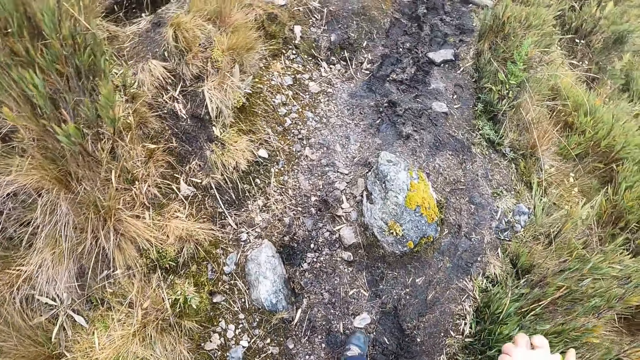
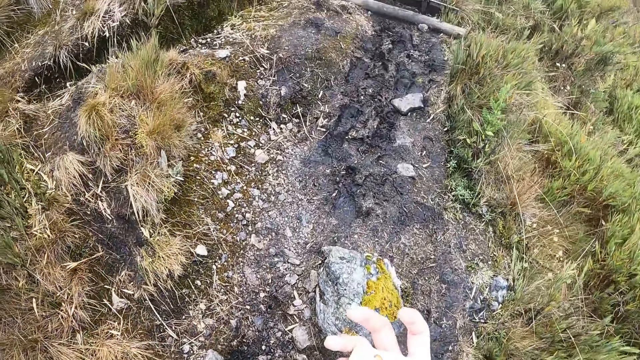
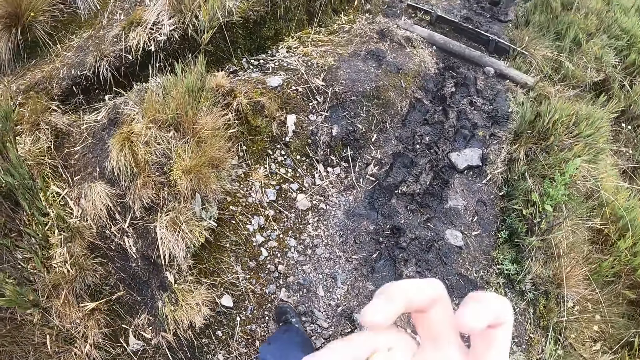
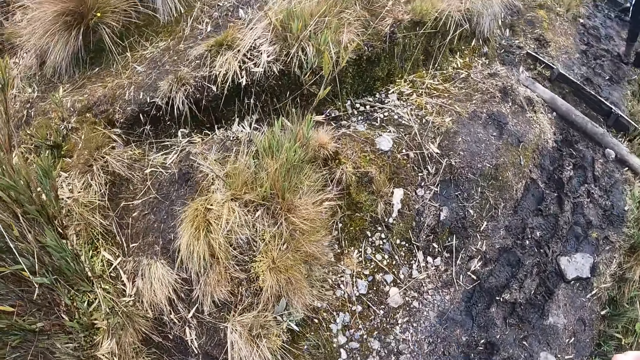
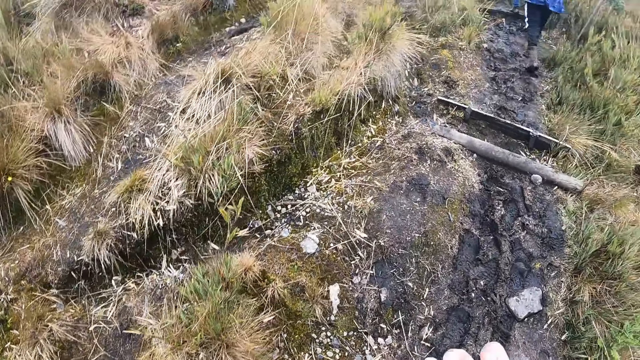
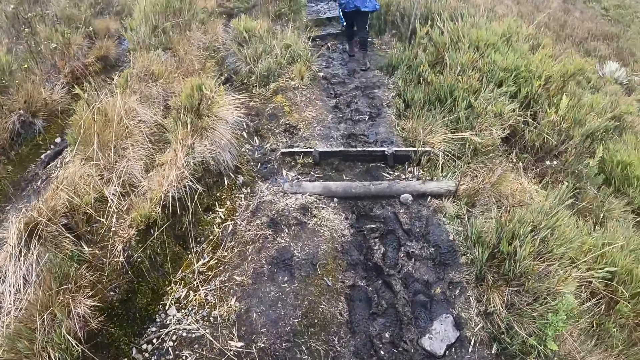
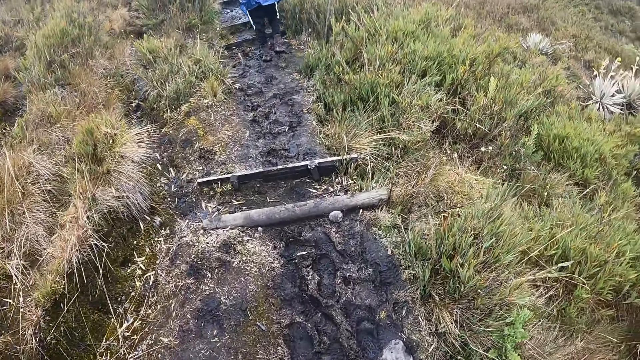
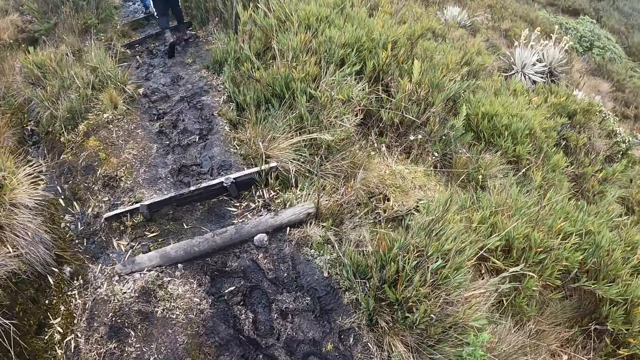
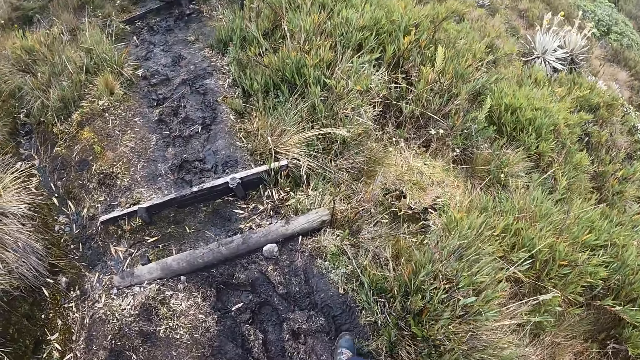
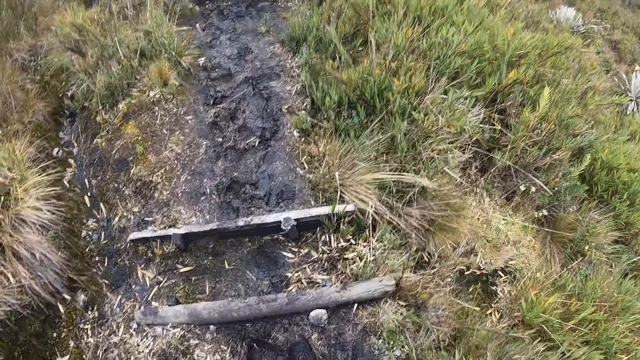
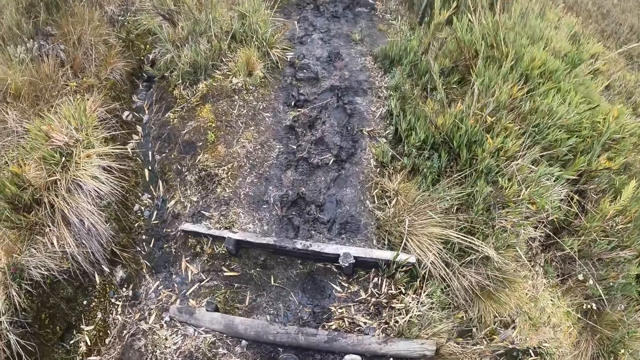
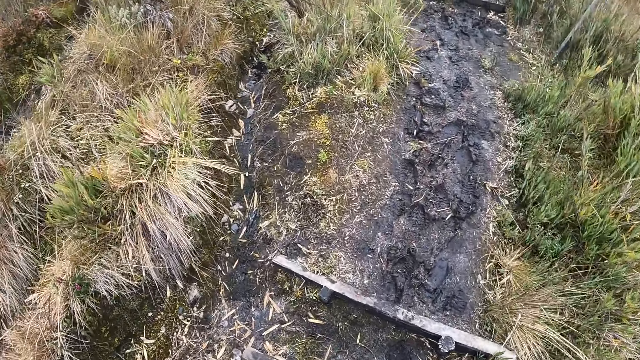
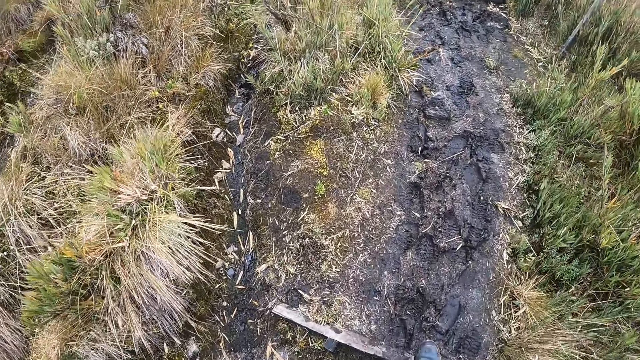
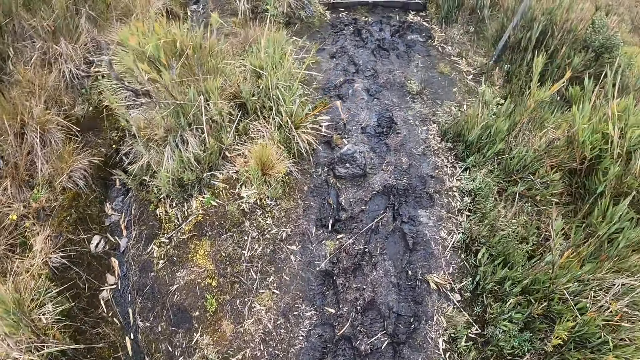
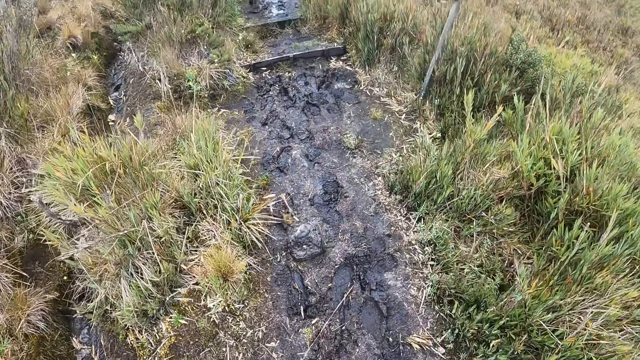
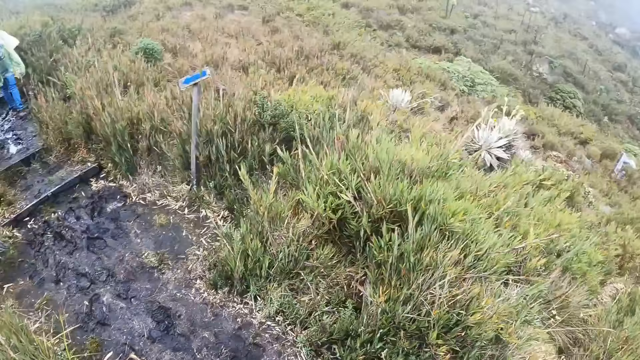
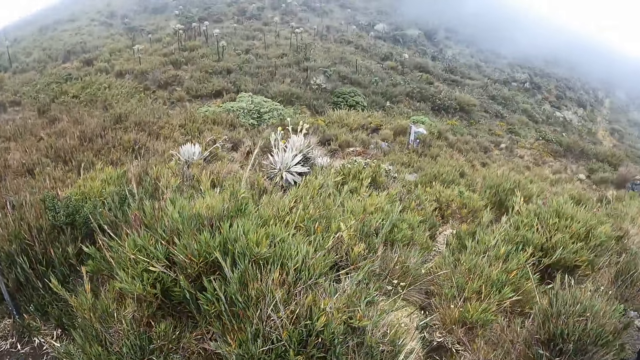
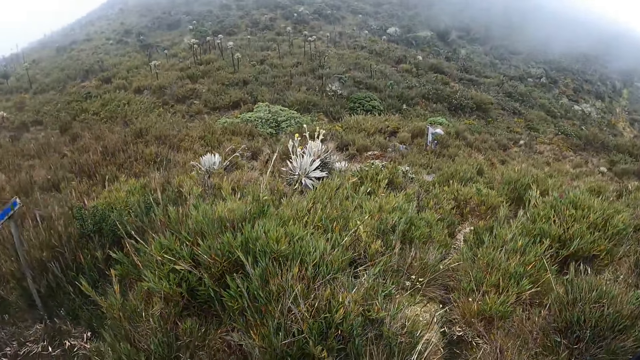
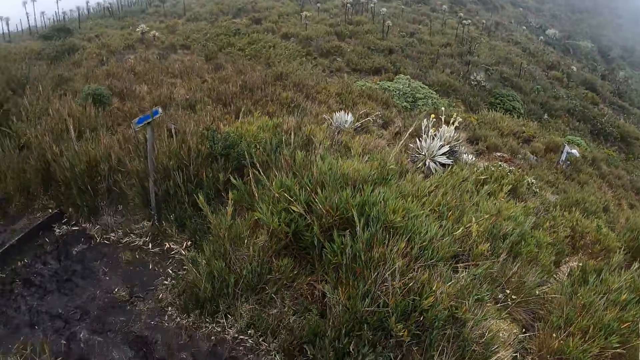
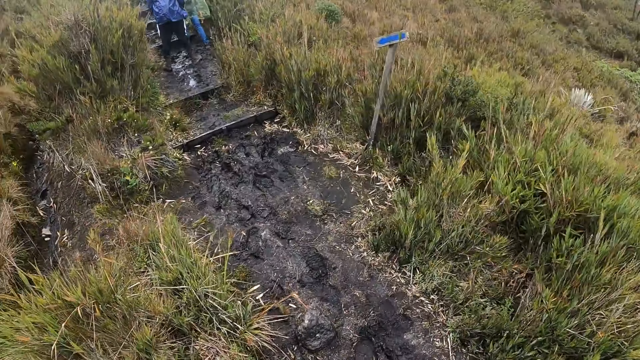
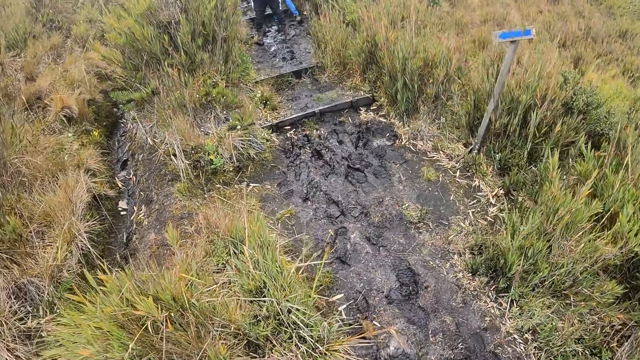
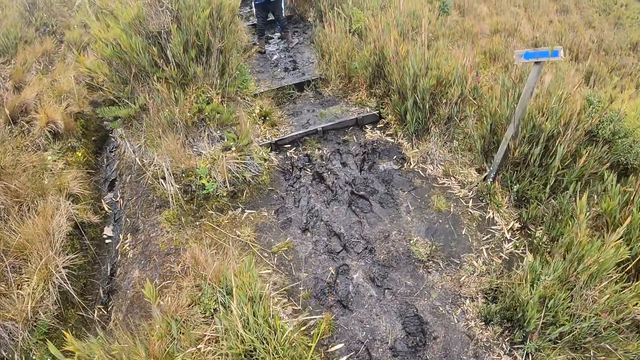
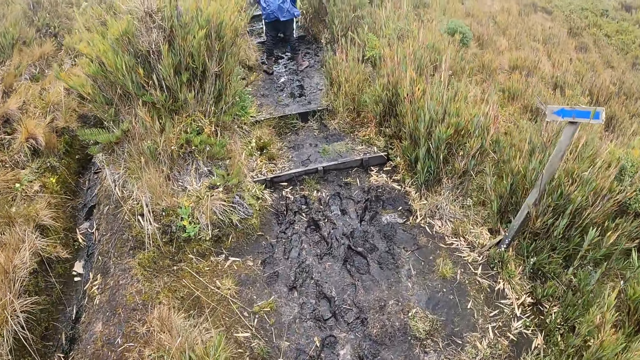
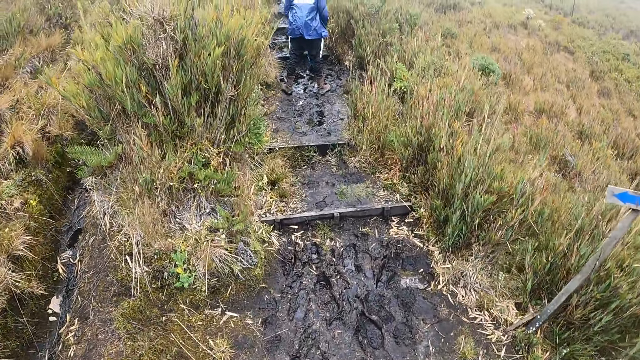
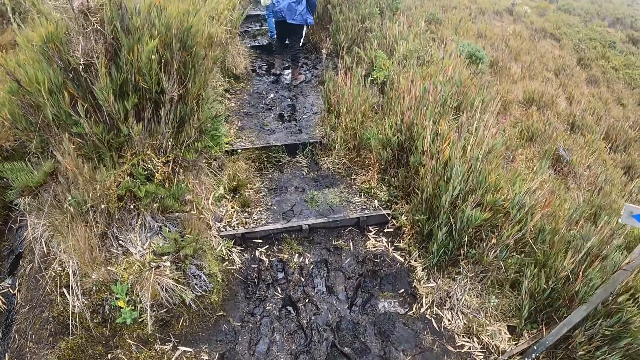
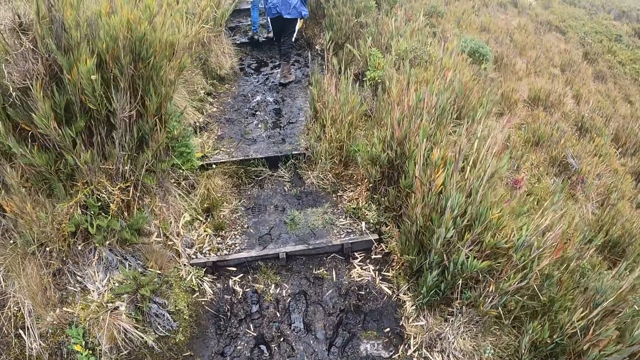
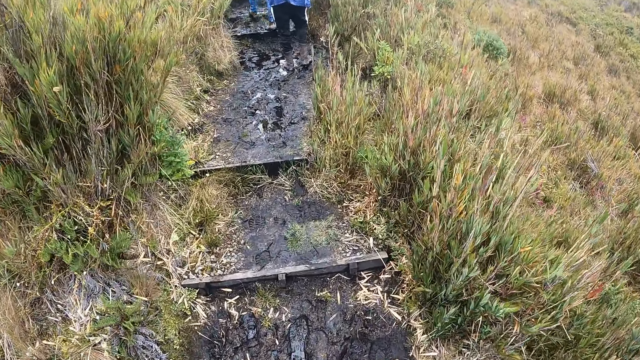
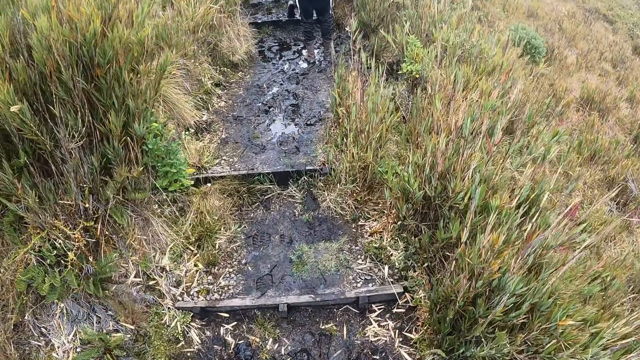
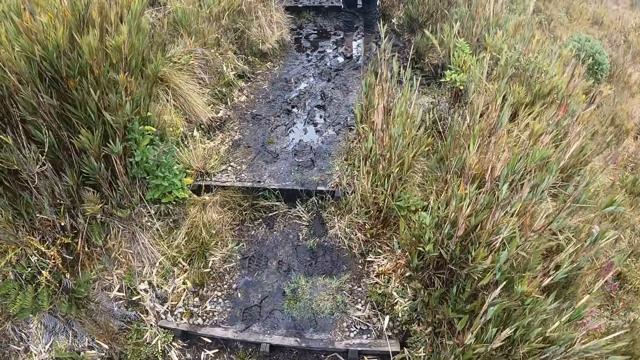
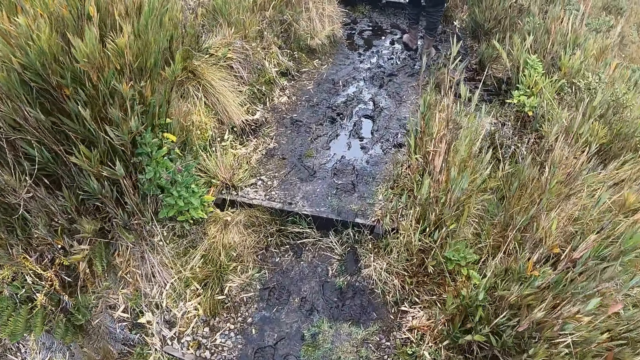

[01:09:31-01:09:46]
The camera wearer looks around the grassland. They walk on the grassland.

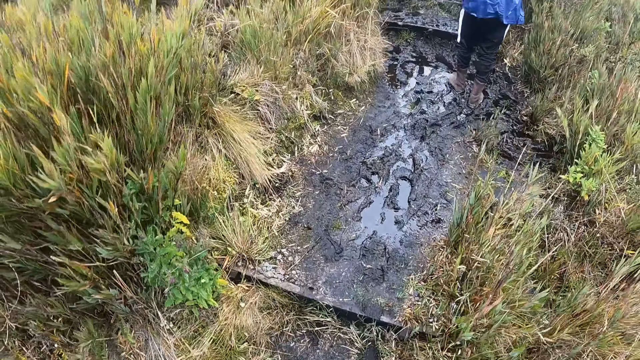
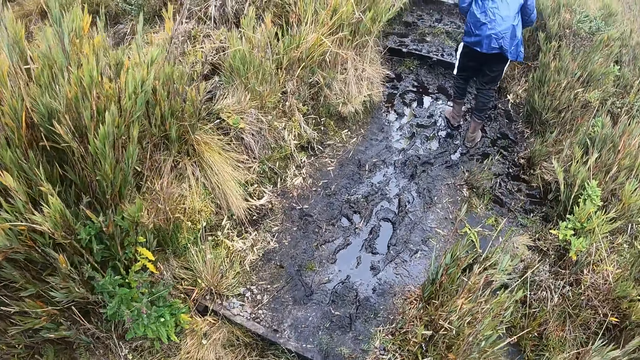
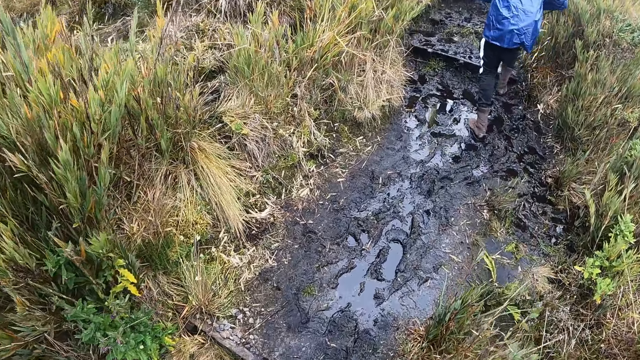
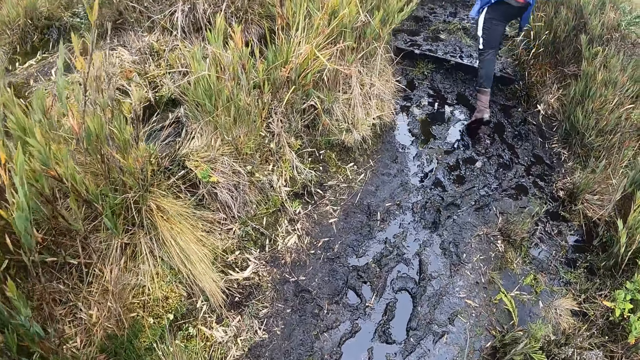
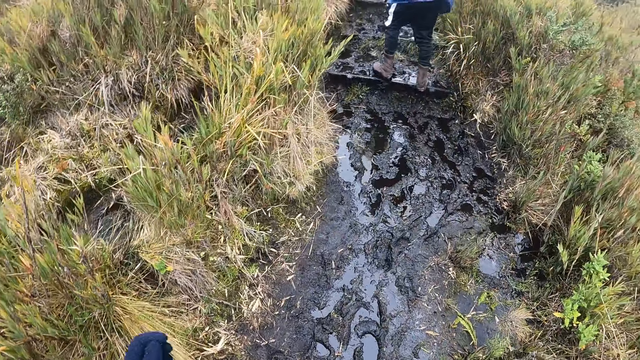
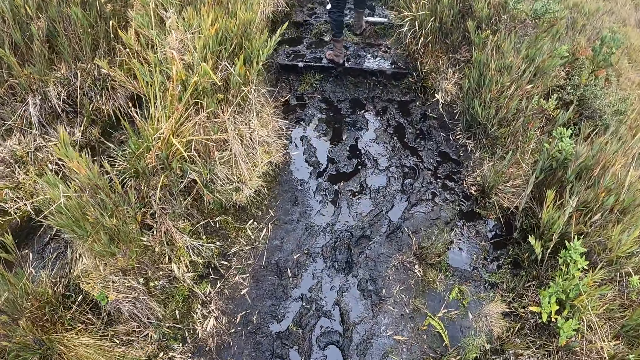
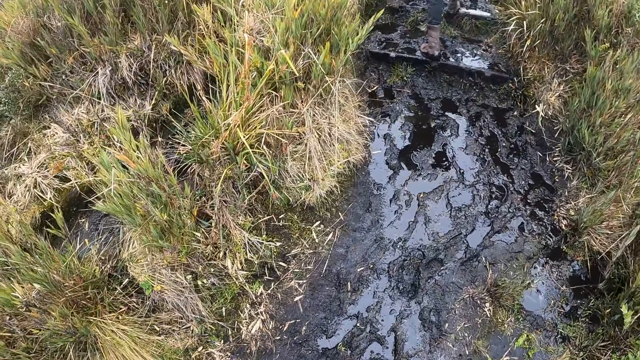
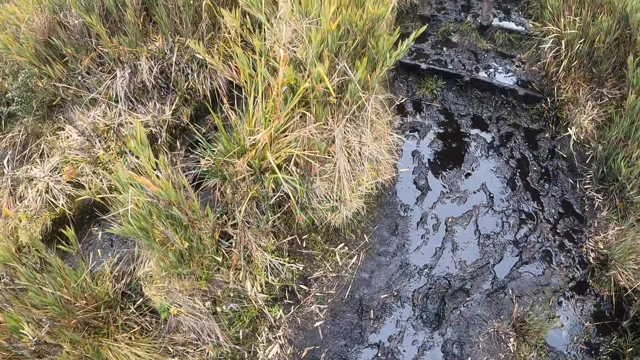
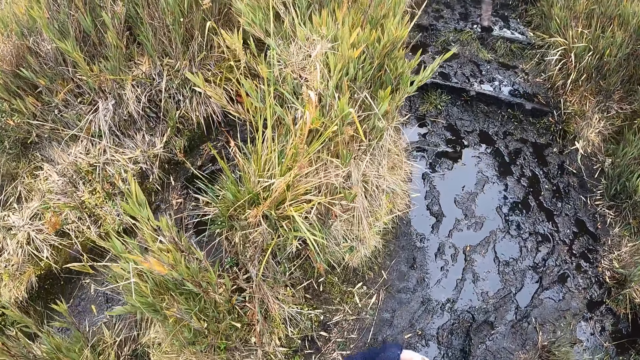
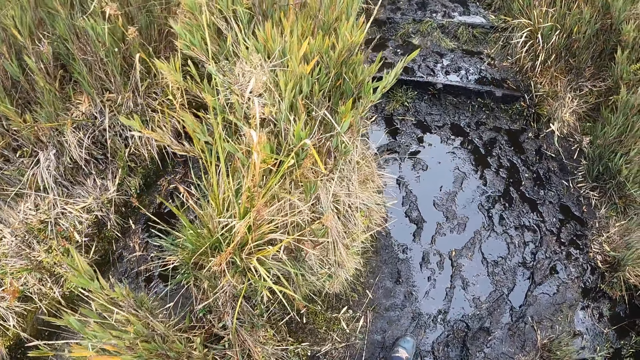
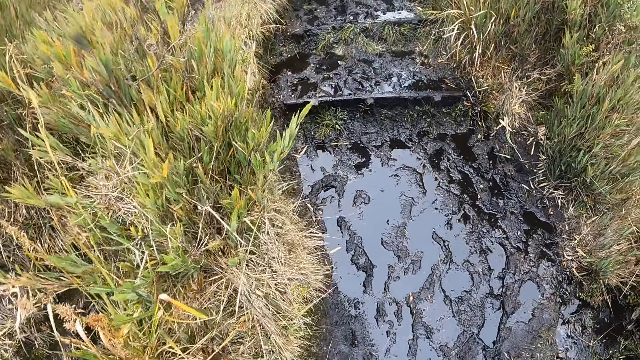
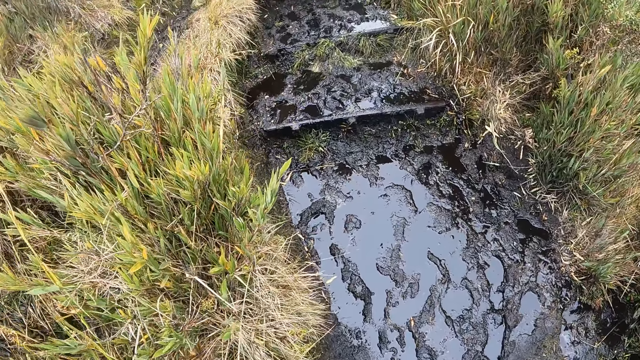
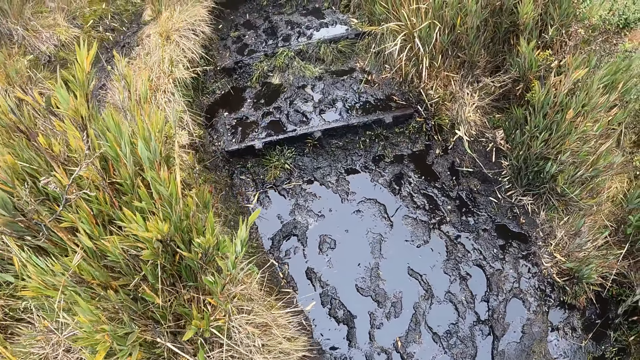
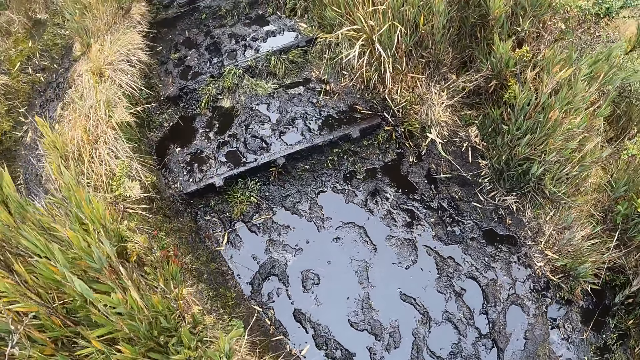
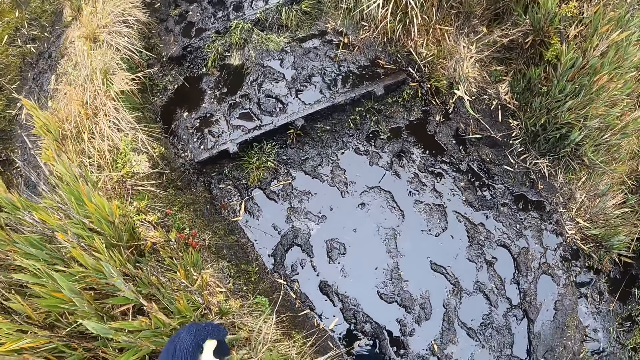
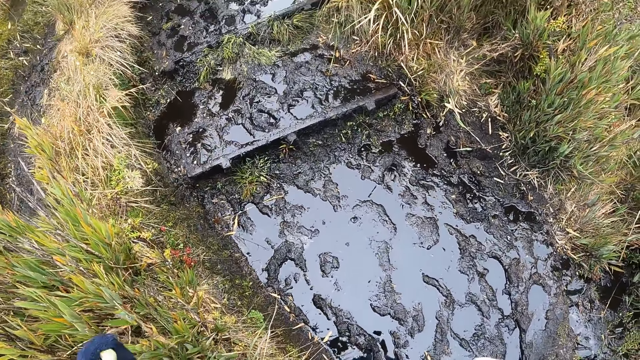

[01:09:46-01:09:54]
The camera wearer looks around the grassland.
